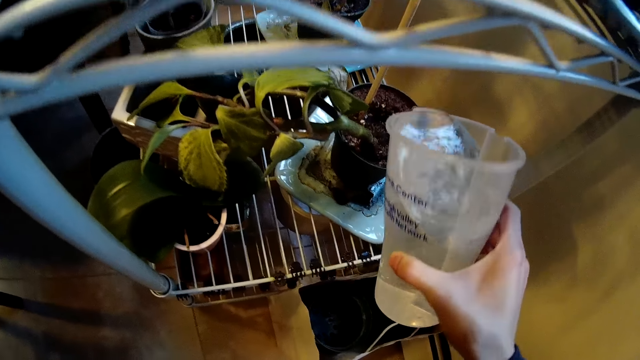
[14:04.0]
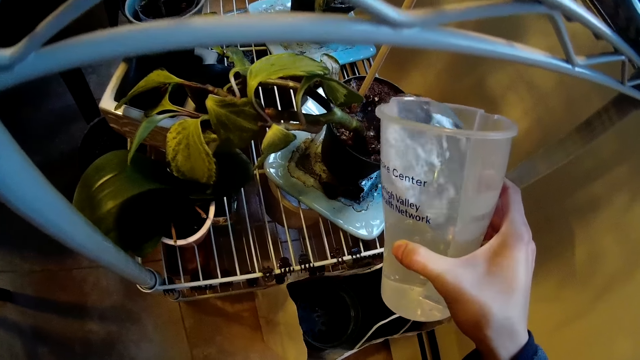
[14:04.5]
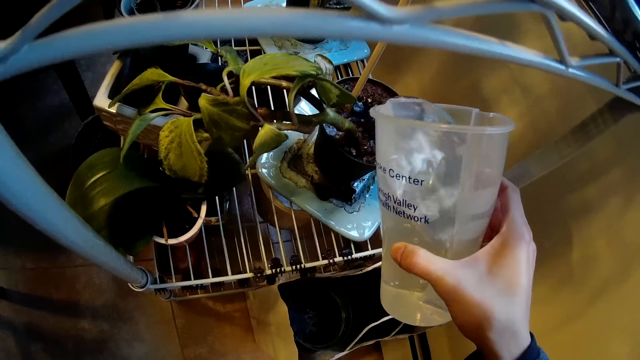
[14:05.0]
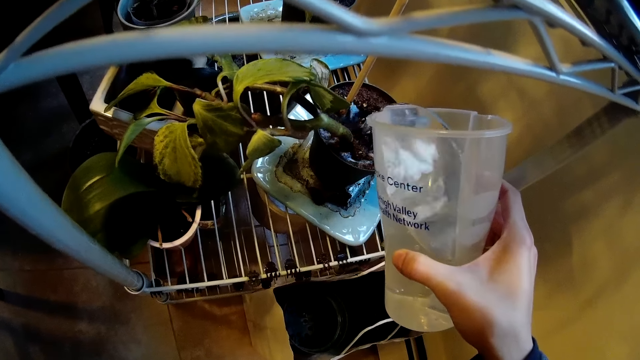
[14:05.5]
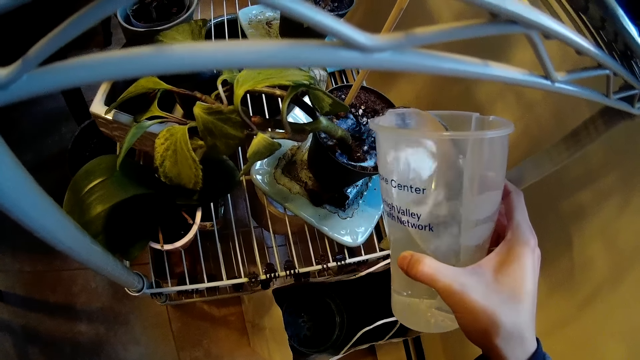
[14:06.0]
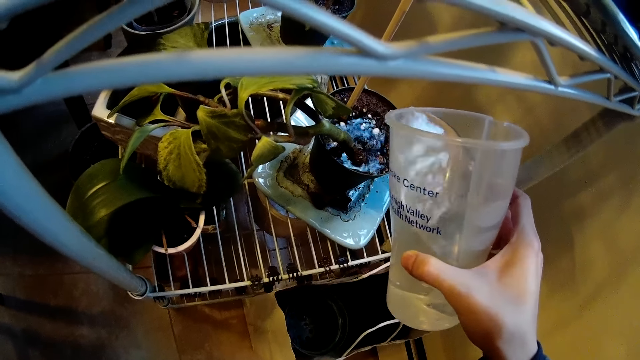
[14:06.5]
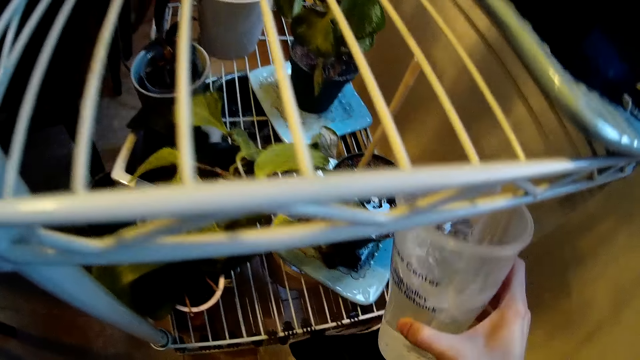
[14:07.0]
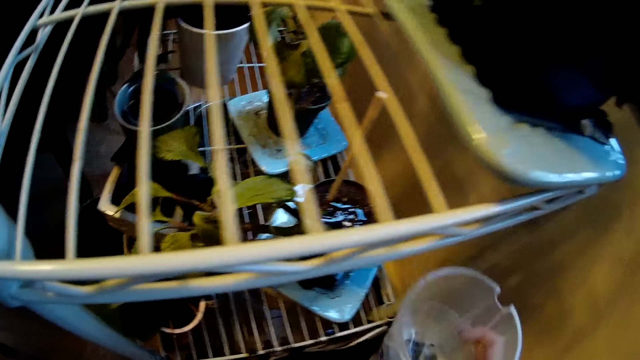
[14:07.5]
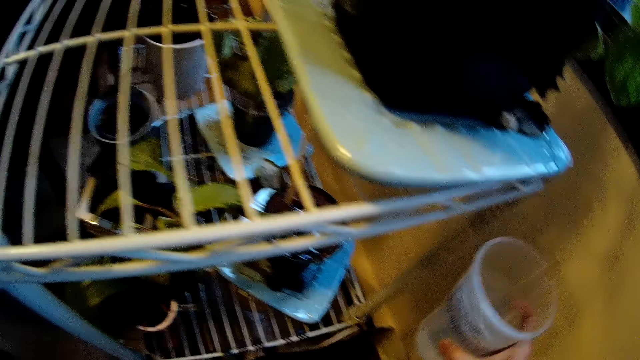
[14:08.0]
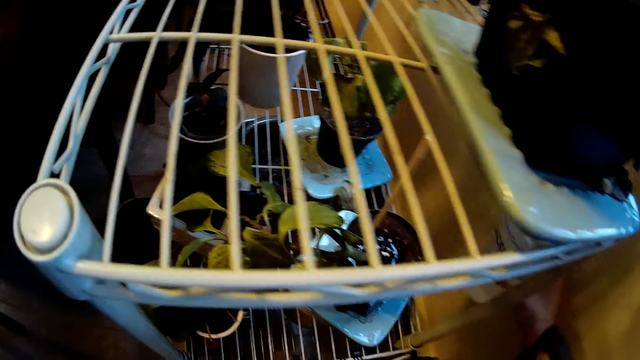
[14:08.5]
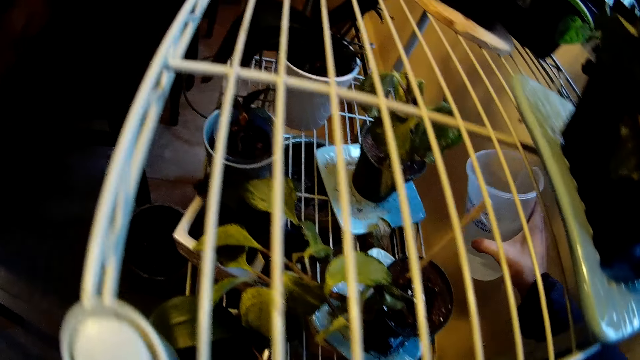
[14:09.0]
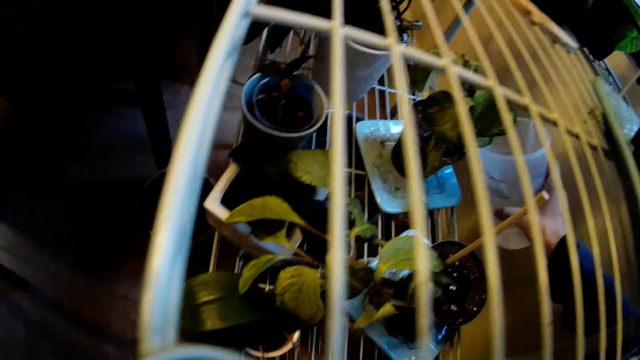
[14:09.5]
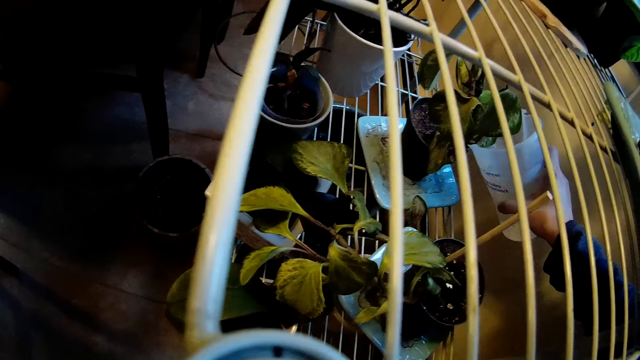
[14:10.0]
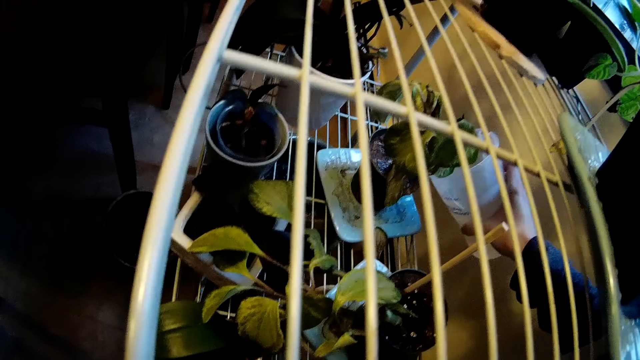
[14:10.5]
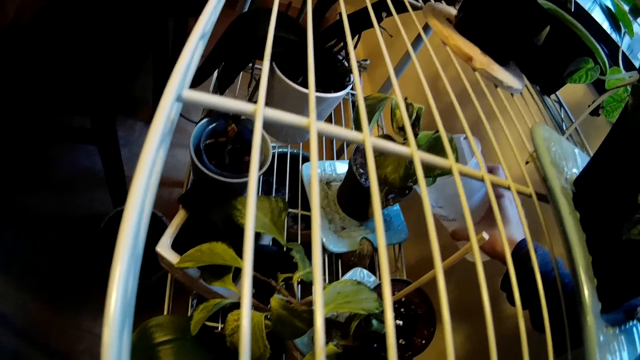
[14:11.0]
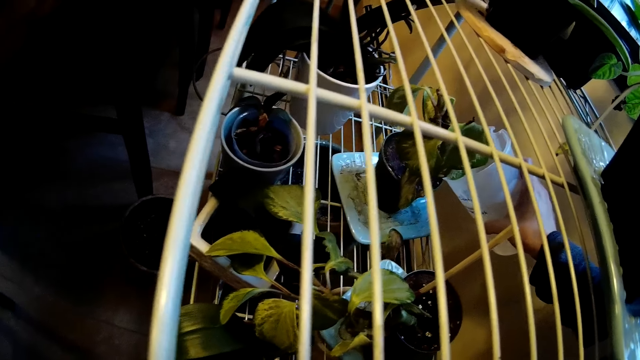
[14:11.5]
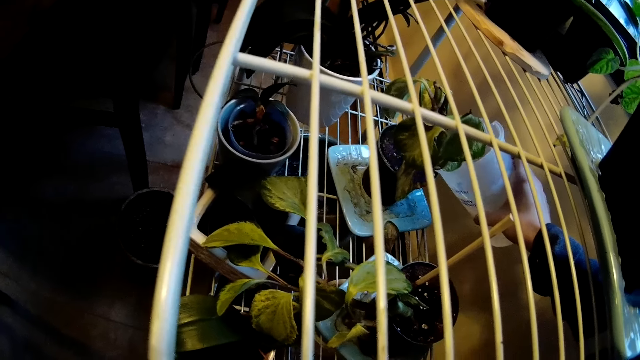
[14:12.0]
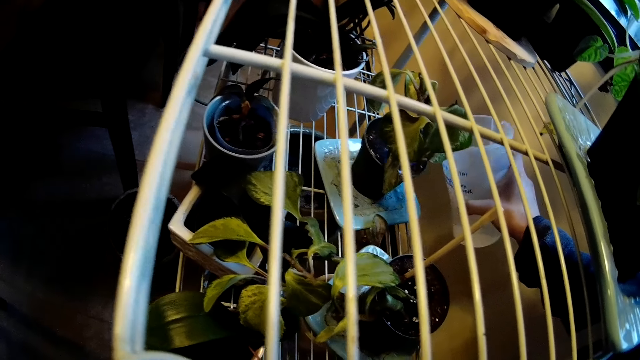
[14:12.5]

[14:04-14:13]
The camera wearer waters a plant with the plastic cup in her right hand. She waters a plant with the plastic cup in her right hand again.

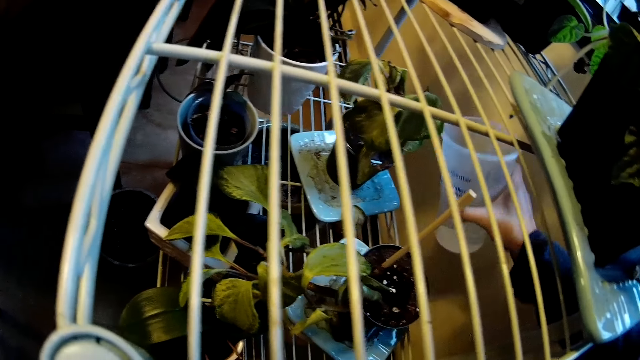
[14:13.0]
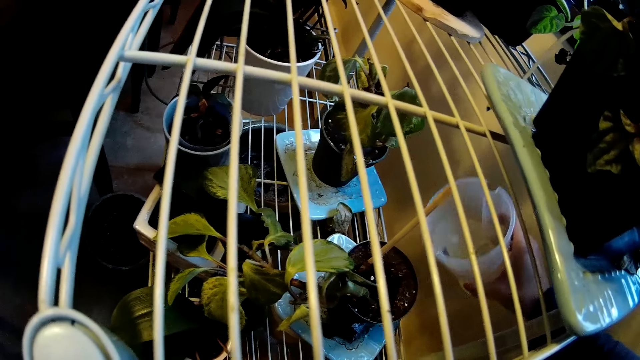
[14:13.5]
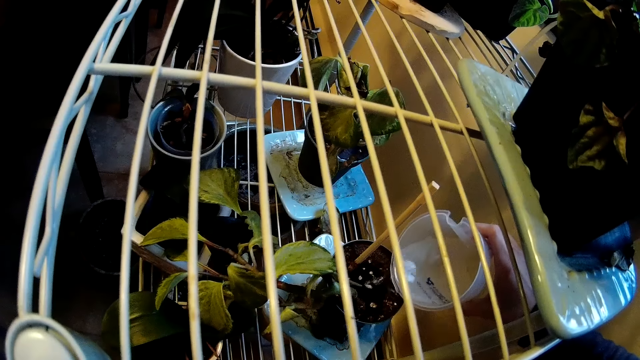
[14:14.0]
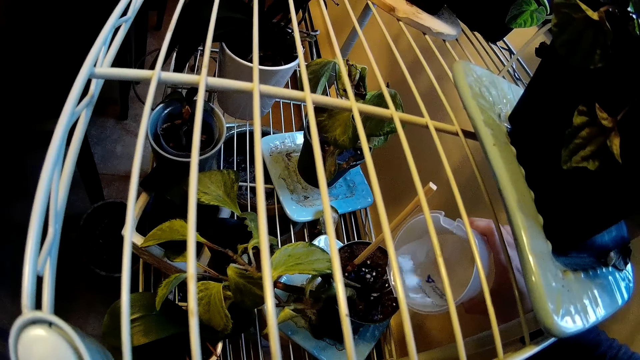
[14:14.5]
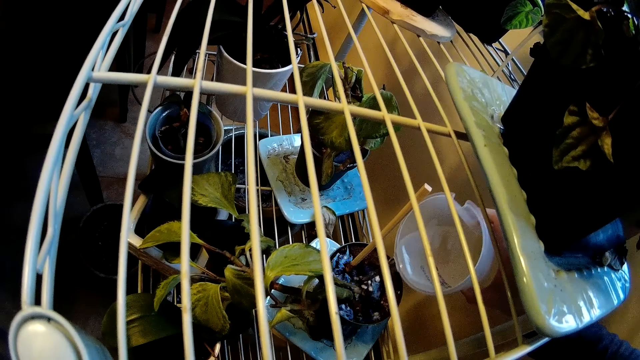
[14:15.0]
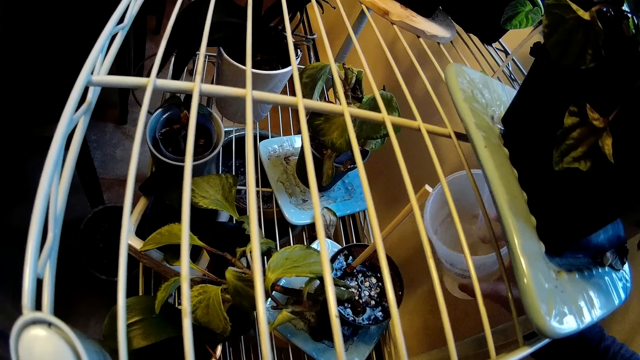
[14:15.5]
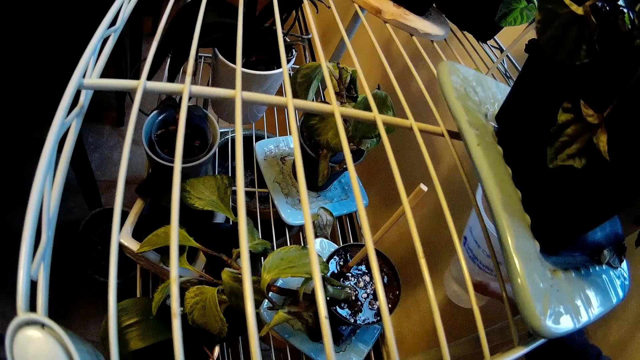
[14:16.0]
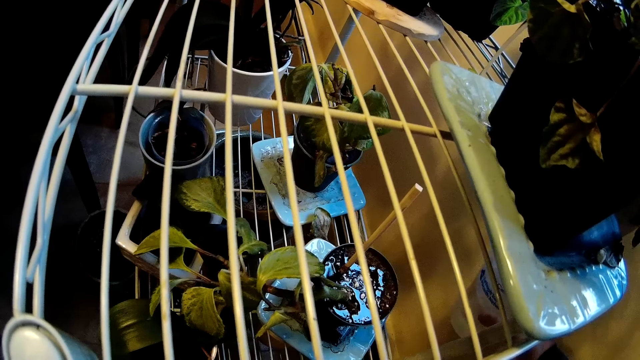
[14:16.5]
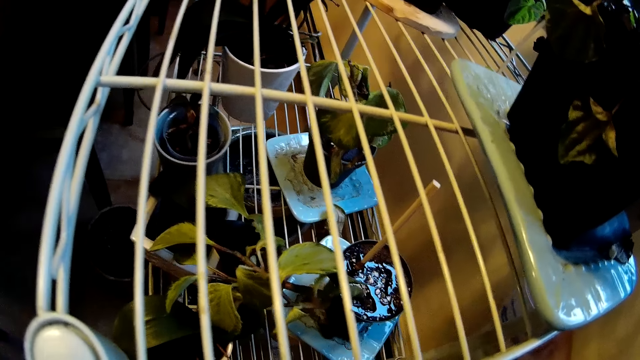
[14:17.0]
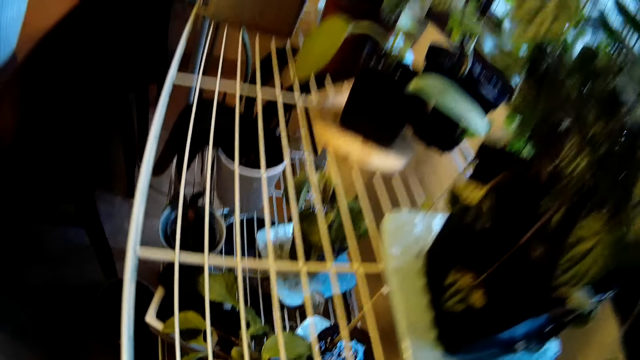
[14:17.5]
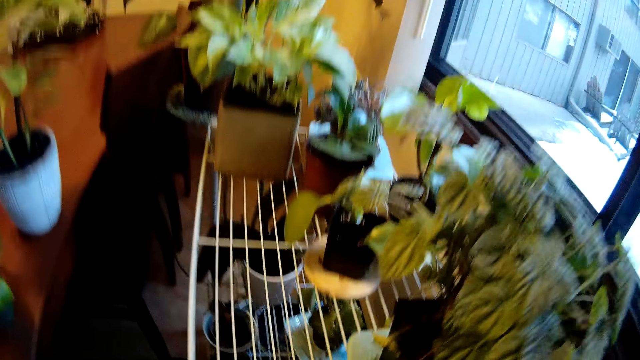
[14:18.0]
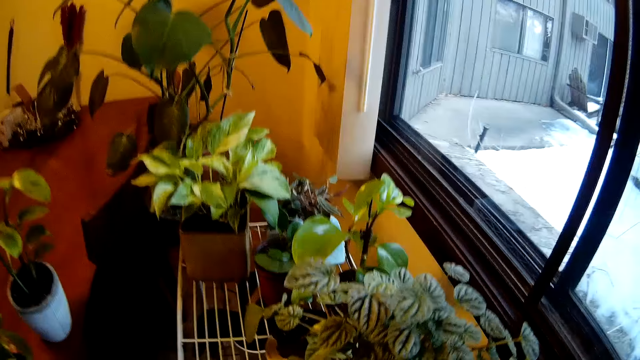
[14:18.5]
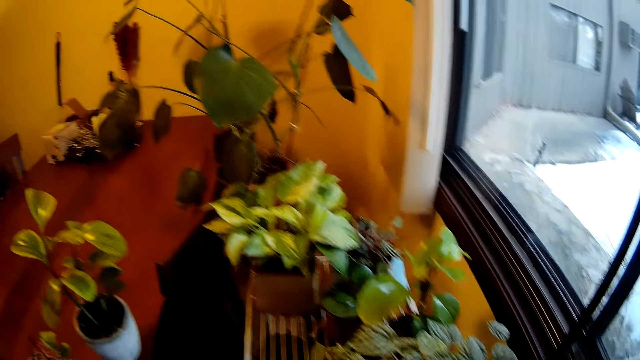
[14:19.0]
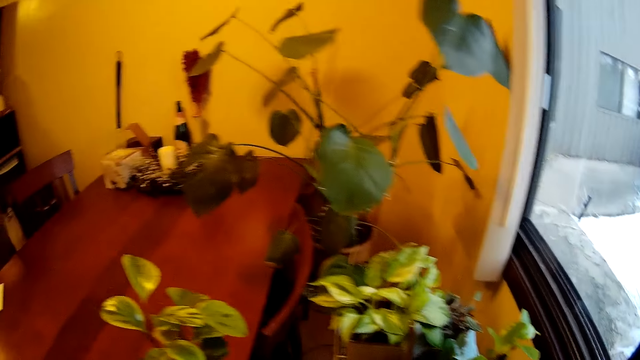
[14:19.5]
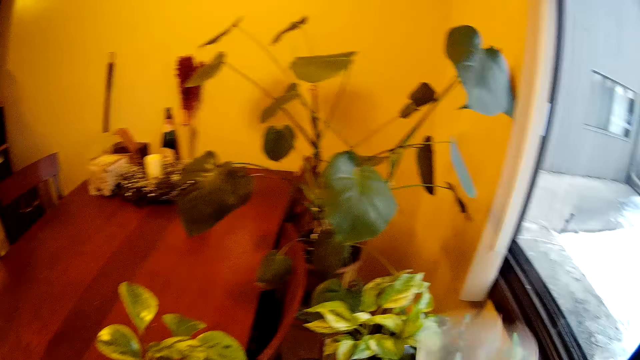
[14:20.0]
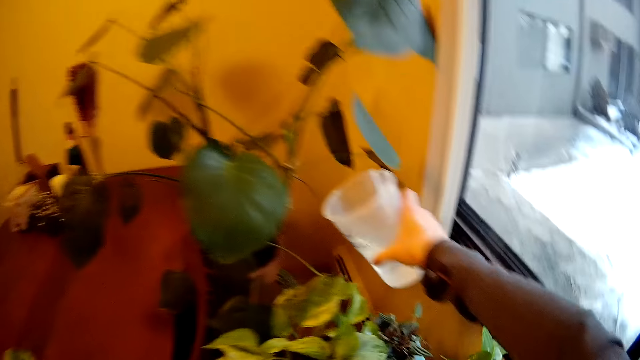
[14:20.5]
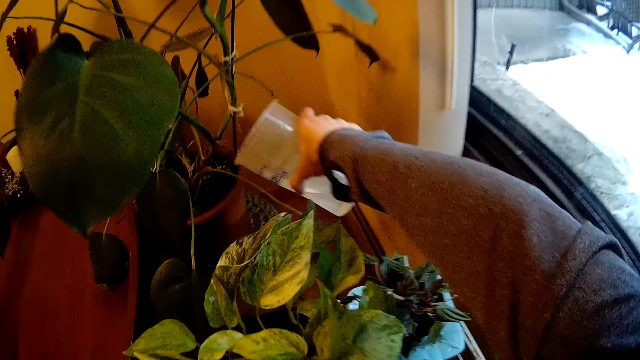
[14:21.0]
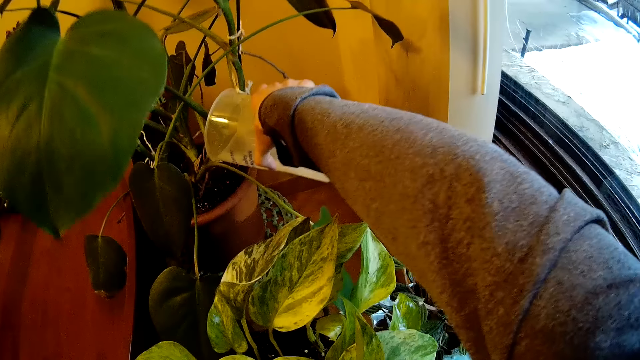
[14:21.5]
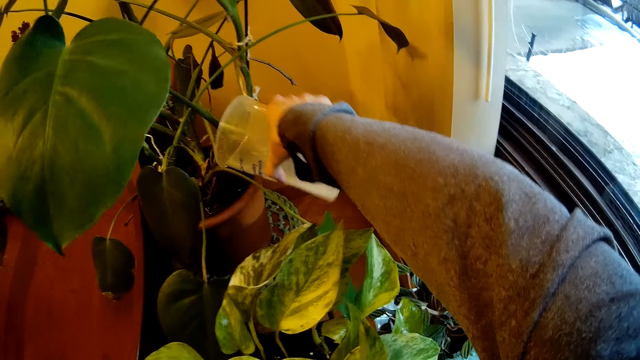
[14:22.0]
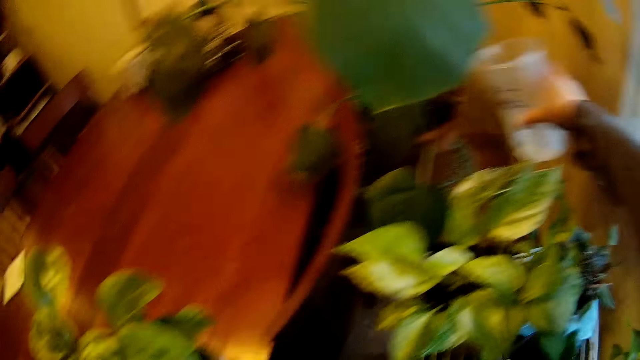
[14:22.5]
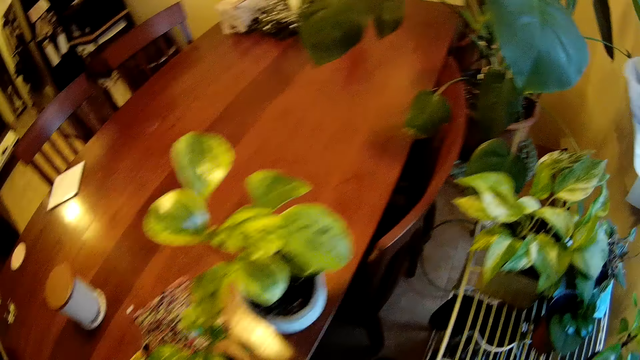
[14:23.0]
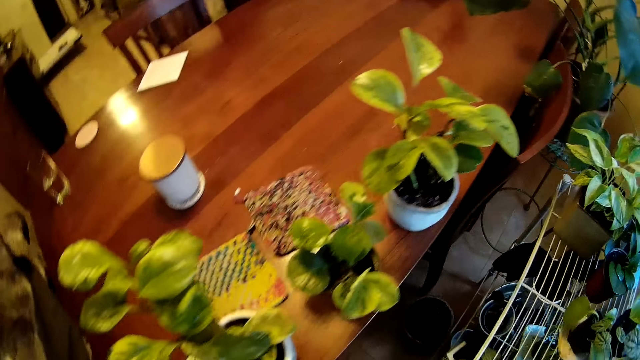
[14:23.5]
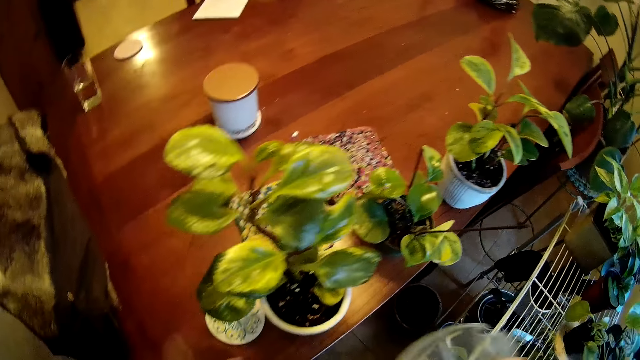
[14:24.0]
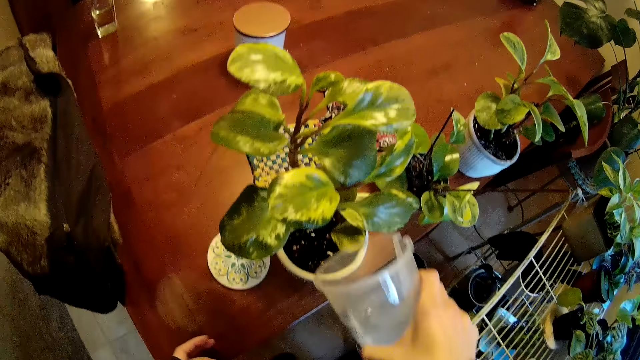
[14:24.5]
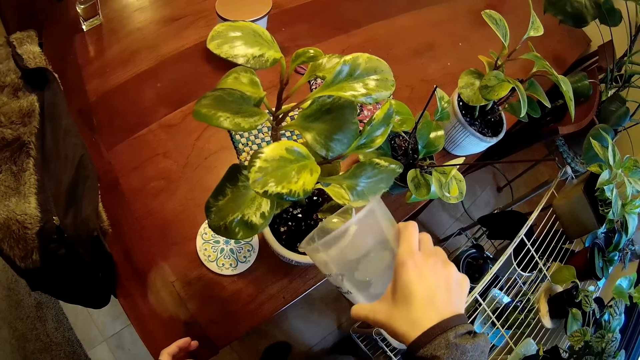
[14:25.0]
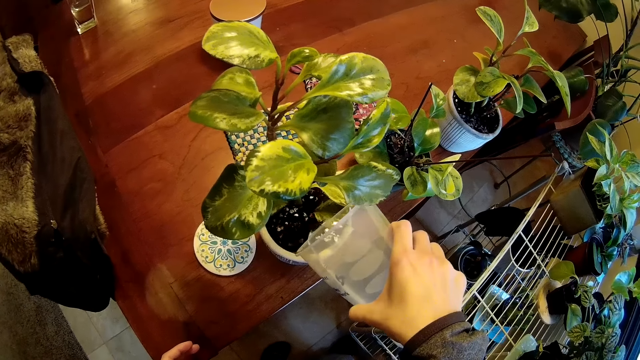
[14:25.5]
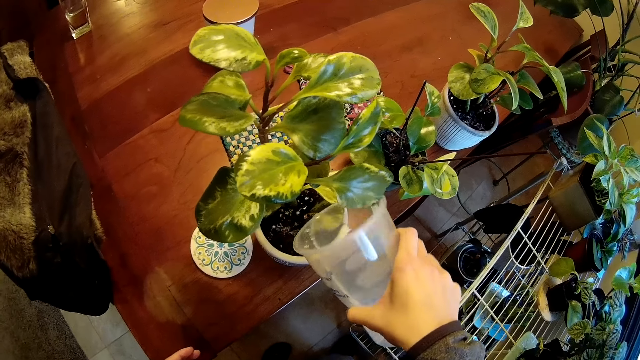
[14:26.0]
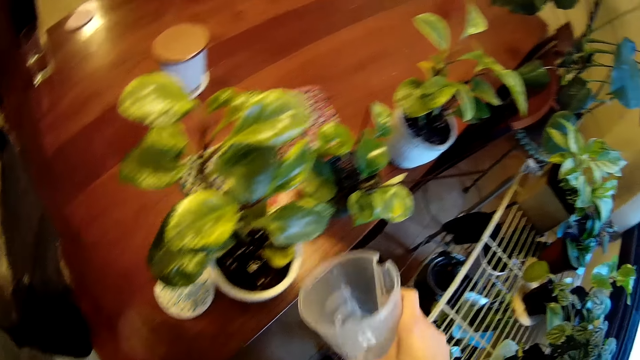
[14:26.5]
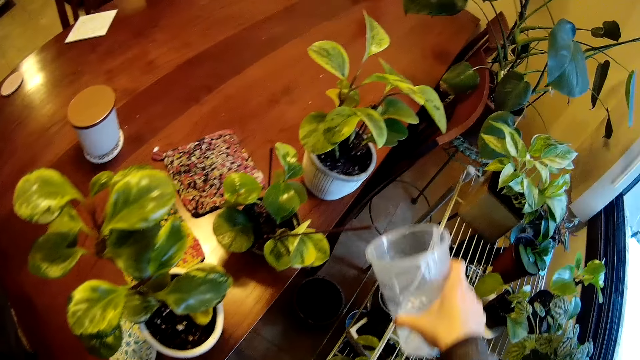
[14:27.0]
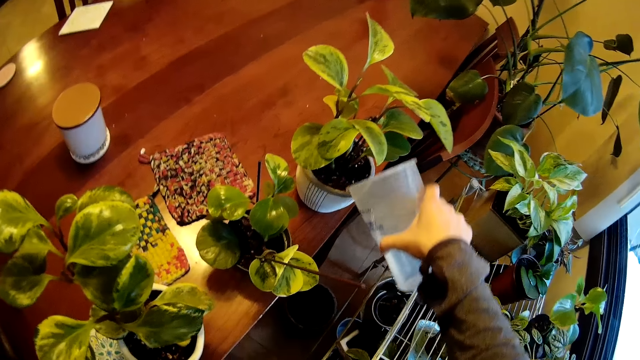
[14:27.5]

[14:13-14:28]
The camera wearer waters the plant with the plastic cup in her right hand. She stands up and inspects the plants. She waters a plant with the plastic cup in her right hand. She waters a plant with the plastic cup in her right hand again.
